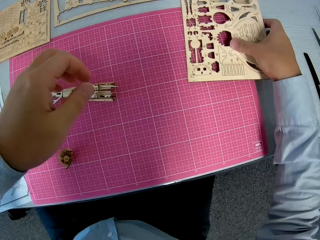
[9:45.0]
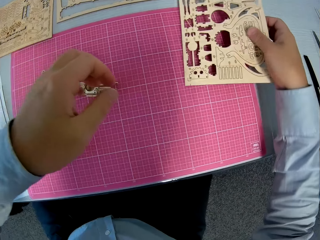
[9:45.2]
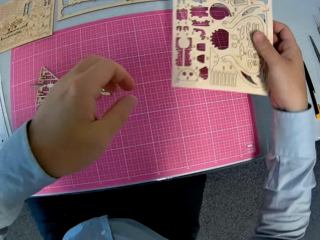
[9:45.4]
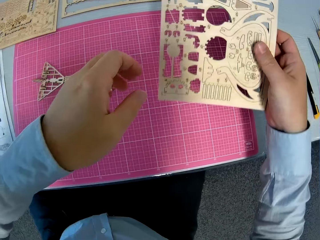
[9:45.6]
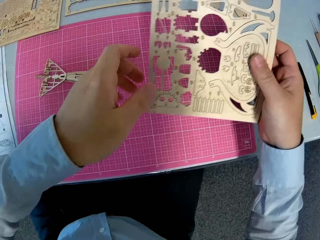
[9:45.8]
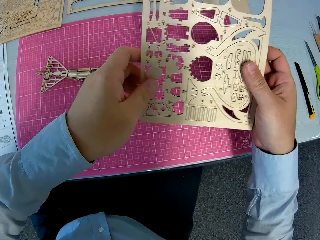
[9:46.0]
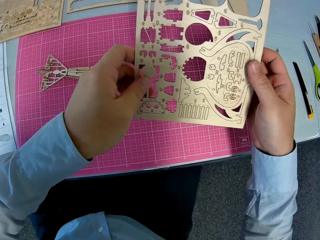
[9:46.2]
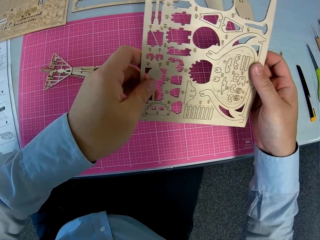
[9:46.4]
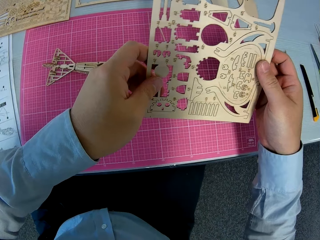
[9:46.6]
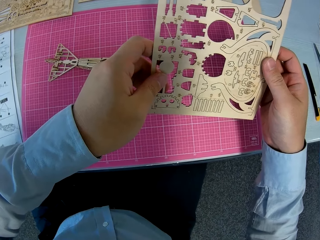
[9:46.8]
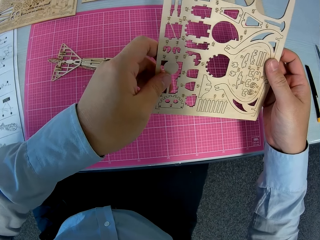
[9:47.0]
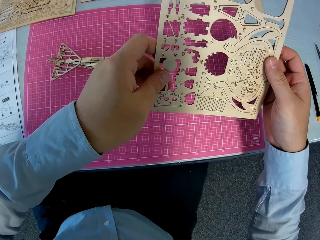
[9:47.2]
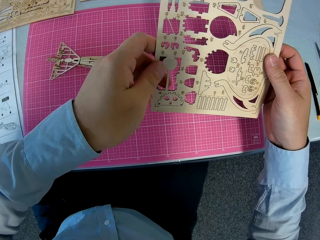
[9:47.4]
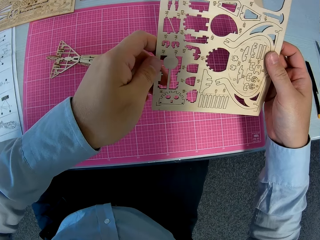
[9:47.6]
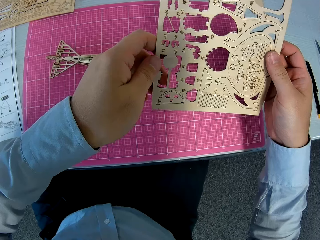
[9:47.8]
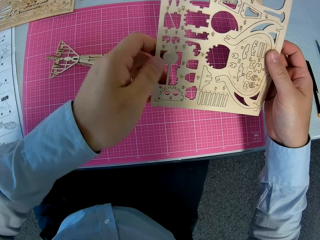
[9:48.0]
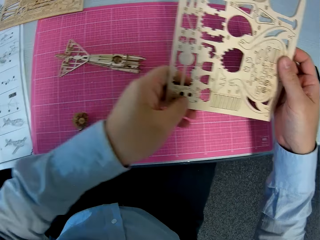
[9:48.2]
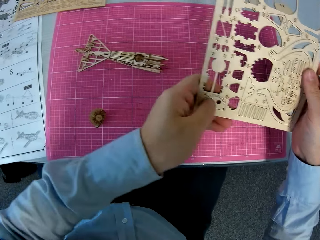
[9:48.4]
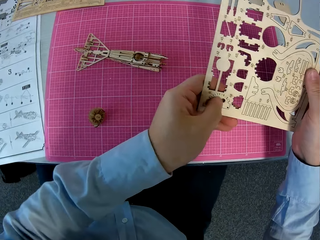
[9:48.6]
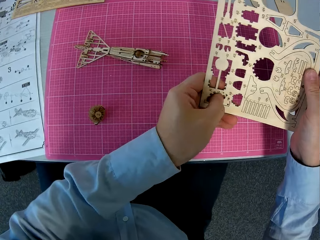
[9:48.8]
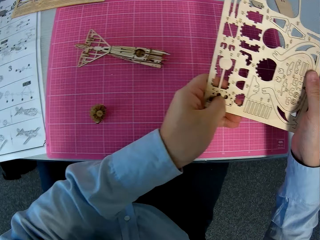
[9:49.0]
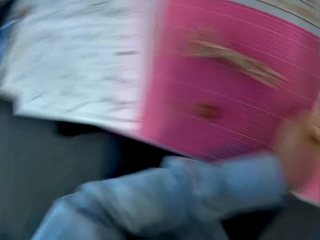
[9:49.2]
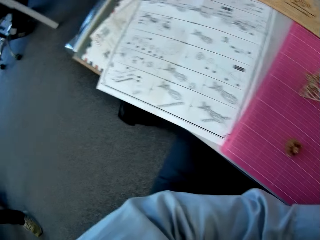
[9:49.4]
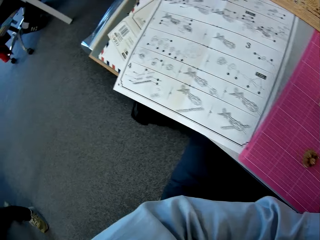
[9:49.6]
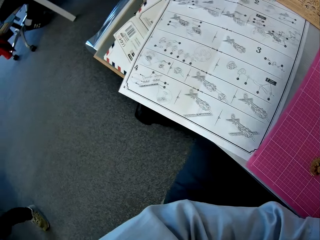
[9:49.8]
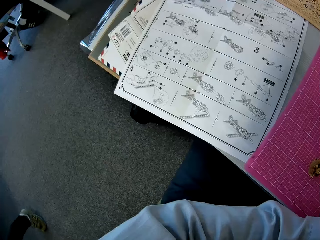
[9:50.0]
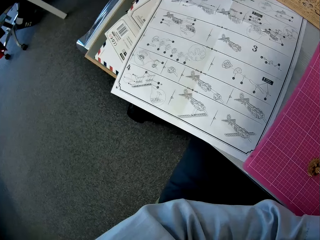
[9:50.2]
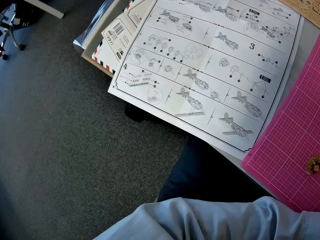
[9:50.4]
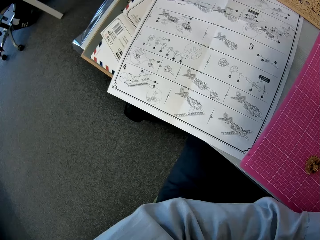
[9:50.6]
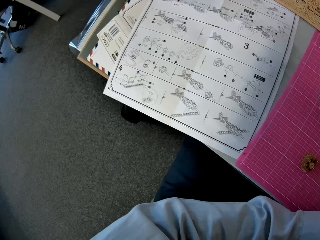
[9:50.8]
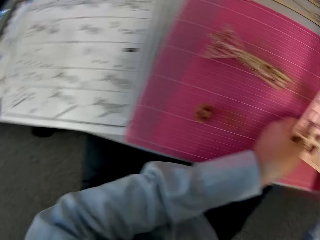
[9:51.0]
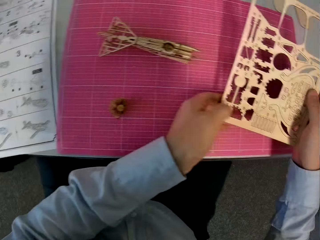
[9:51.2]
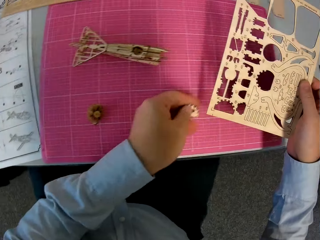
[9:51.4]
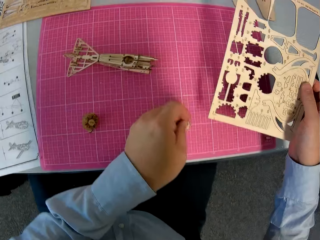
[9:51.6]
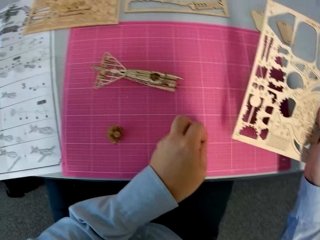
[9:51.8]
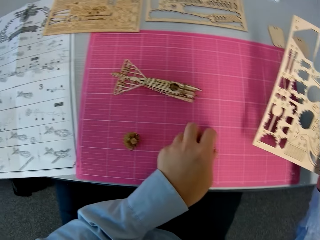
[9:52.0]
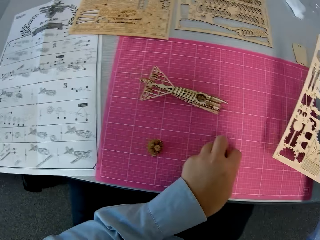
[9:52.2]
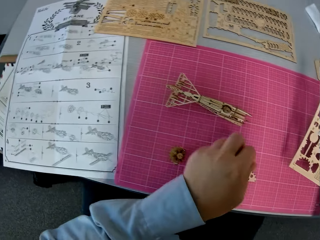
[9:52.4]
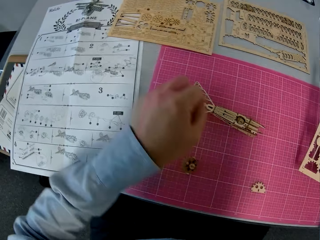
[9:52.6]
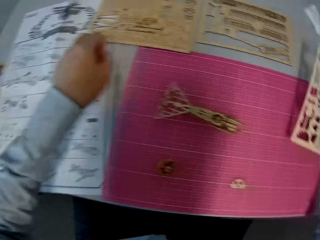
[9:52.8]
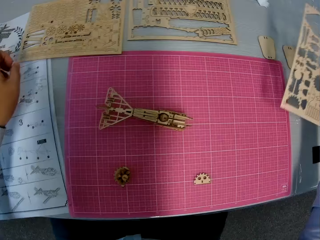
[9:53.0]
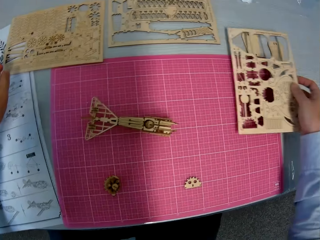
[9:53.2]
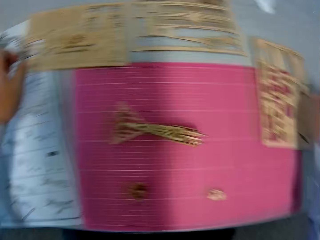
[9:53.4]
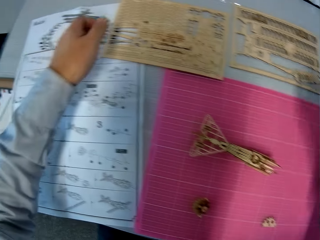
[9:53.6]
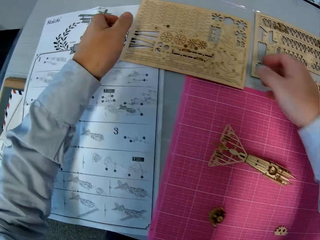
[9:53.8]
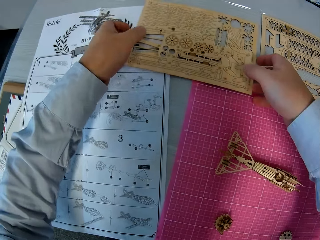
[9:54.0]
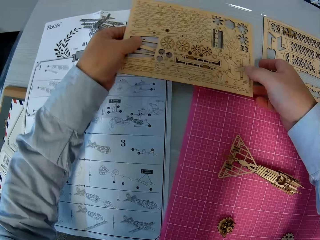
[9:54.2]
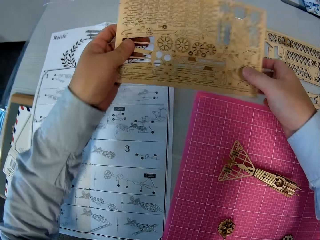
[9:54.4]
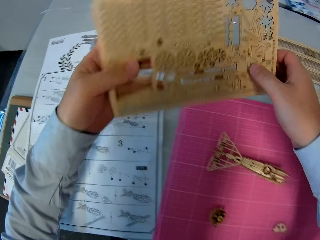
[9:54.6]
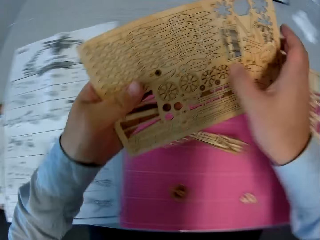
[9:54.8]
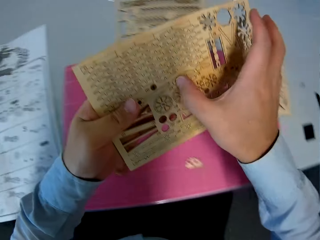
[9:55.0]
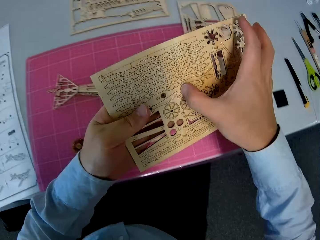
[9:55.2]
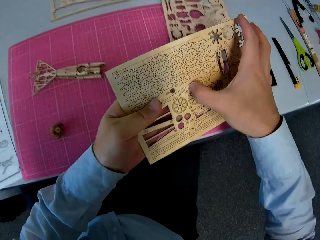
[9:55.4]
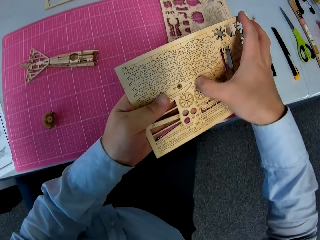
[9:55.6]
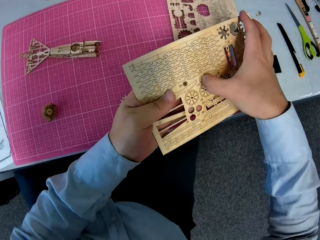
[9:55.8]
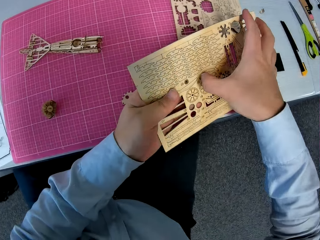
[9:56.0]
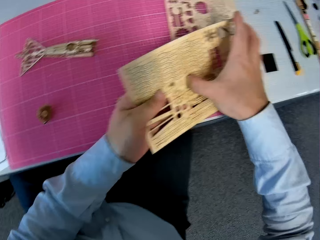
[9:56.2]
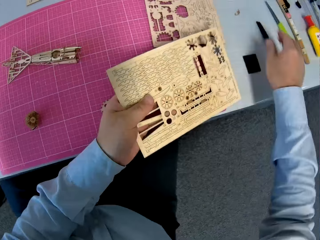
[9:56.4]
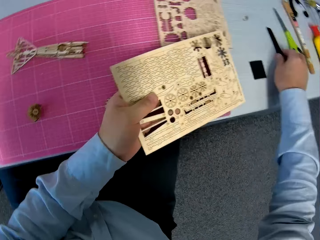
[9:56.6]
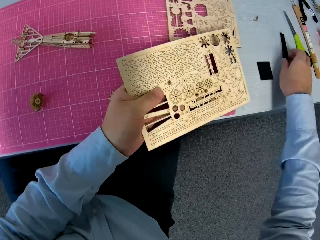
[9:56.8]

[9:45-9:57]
The camera wearer picks up a wooden sheet at the right on the cutting sheet. He looks at something. He detaches a wooden piece from the wooden sheet. He glances at the instruction manual. He places the wooden piece on the cutting sheet. He places the wooden sheet at the right on the cutting sheet. He picks up a wooden sheet from the instruction manual and the table. He places his right hand on a wooden piece on the wooden sheet.

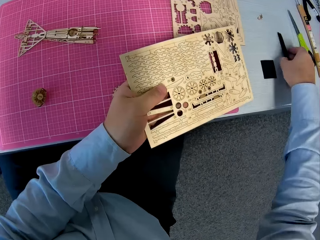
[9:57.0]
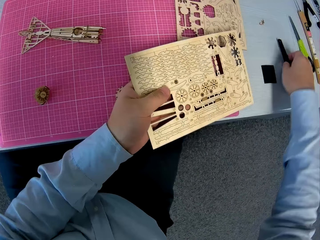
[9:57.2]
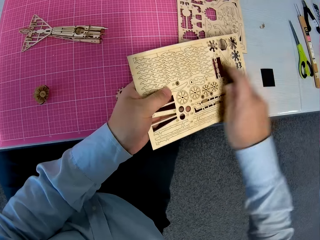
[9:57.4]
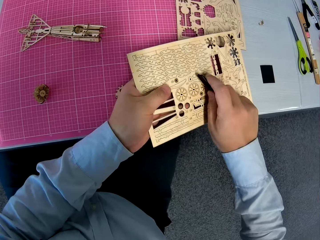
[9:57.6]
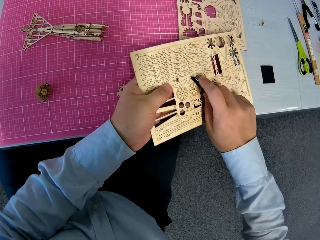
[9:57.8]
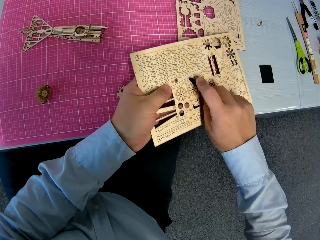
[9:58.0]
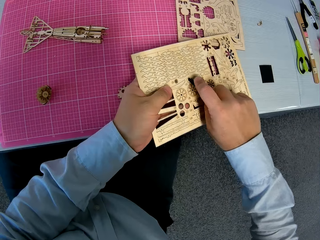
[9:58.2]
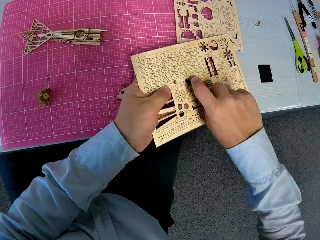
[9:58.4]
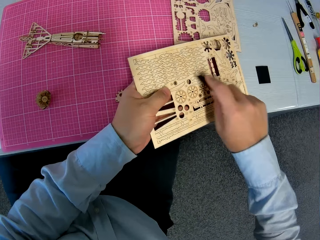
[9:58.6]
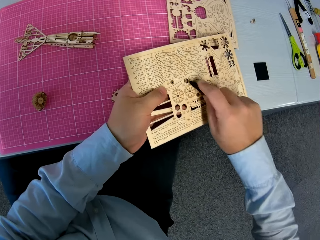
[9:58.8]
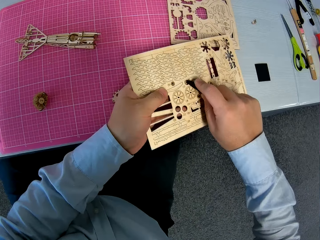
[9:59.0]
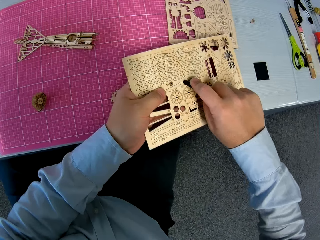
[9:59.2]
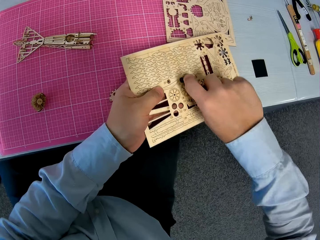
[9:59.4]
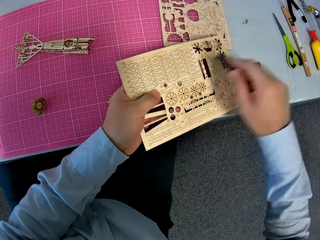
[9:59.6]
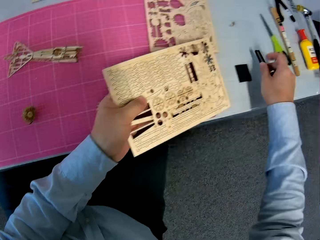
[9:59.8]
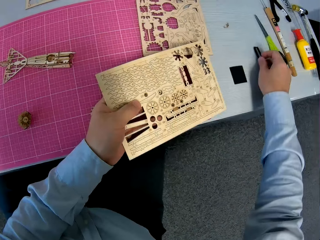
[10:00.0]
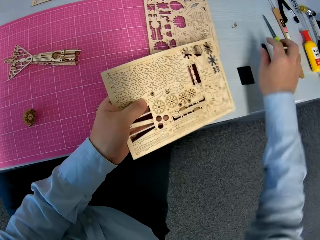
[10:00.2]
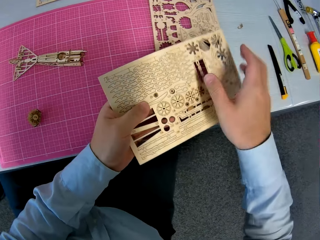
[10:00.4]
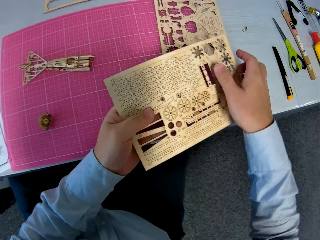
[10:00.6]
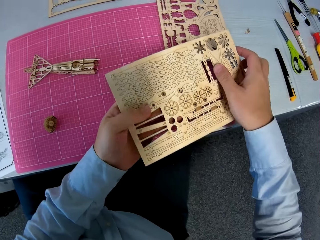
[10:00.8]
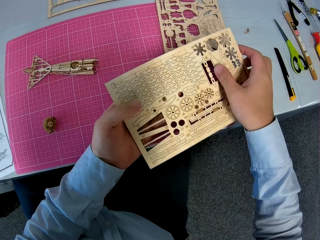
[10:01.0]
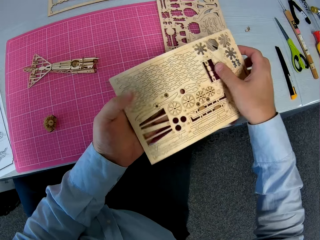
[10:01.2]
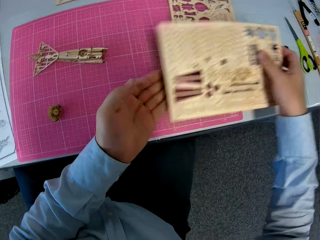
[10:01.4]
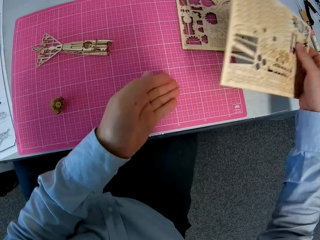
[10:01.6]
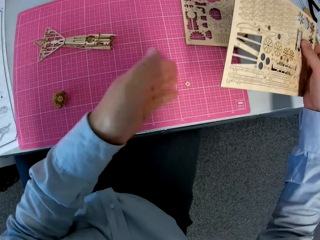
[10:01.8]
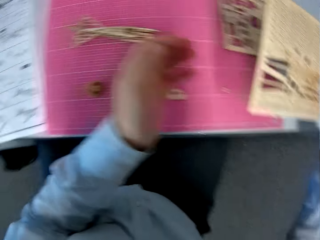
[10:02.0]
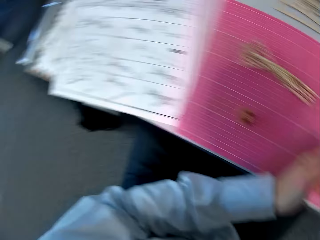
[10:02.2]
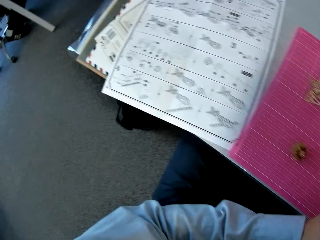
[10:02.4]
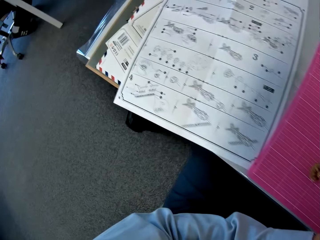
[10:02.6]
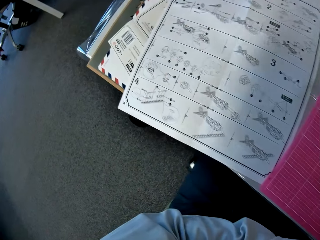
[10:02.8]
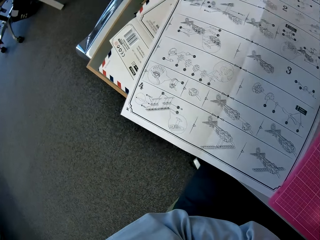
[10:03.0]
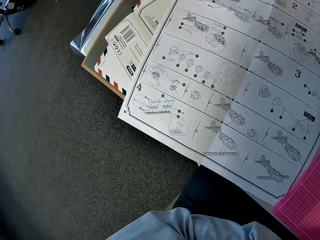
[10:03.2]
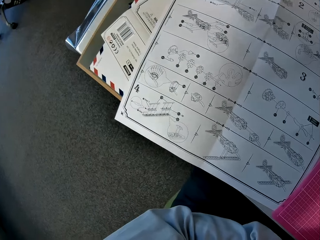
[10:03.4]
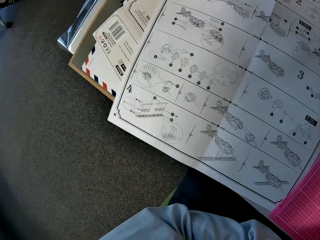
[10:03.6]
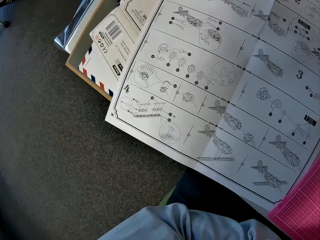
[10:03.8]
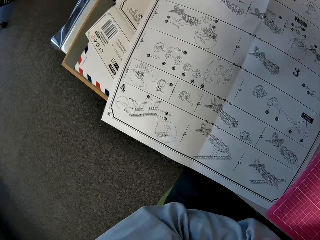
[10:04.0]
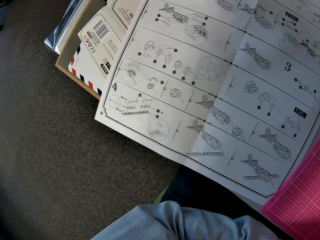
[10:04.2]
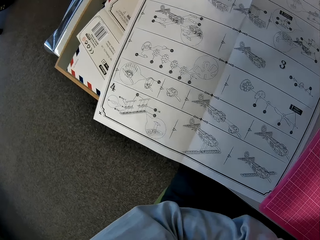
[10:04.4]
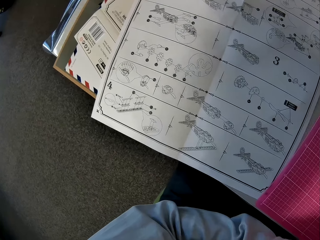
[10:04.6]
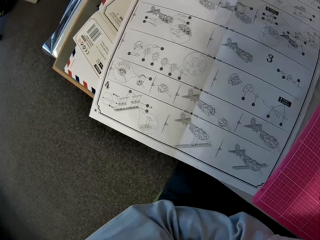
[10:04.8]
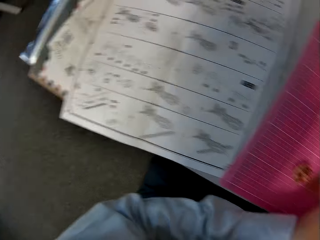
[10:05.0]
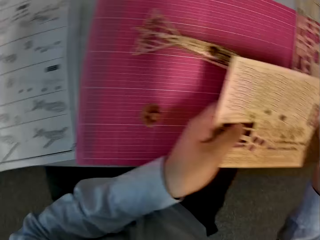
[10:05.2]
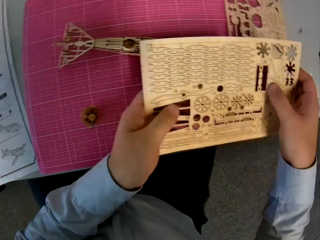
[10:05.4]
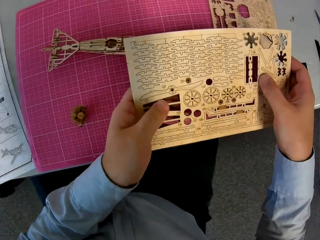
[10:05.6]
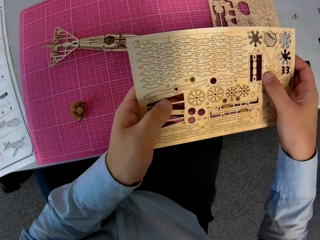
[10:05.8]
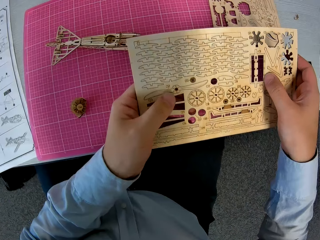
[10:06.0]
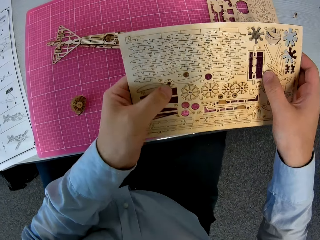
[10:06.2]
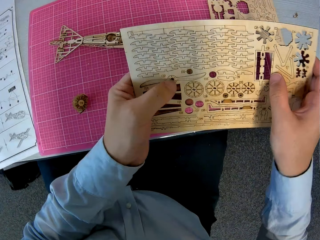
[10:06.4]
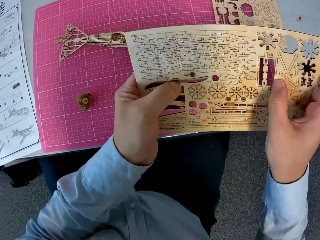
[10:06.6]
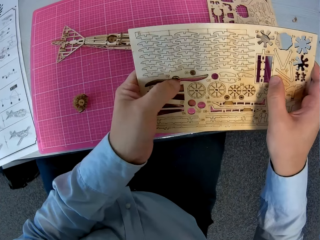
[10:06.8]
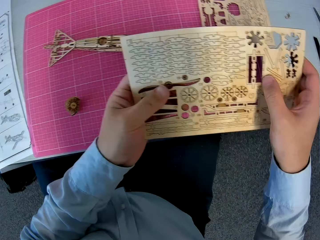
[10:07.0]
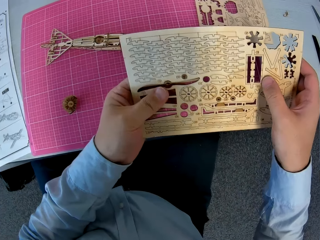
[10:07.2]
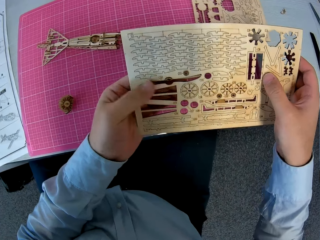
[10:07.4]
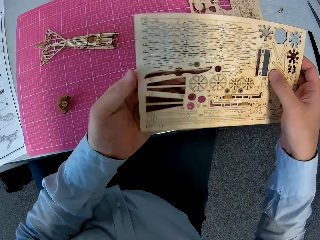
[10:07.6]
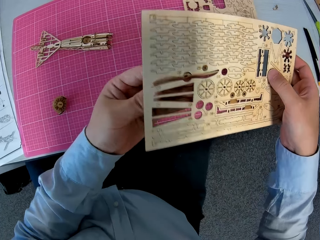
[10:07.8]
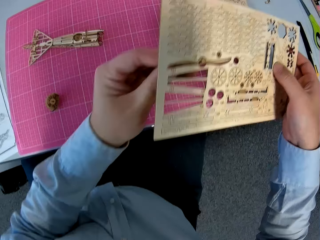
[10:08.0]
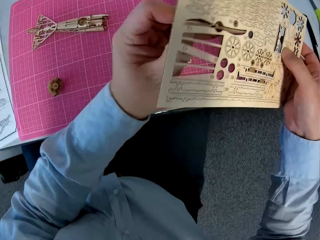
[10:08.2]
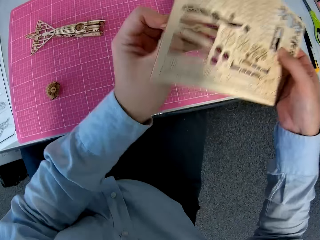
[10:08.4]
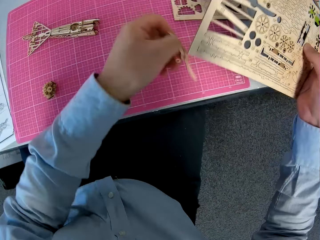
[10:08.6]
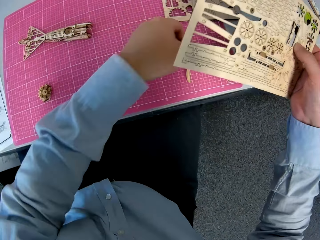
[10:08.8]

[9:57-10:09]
The camera wearer picks up a retractable knife from the table. They detach the wooden piece on the wooden sheet with the retractable knife. They place the retractable knife on the table. They drop the wooden piece on the cutting sheet. They glance at the instruction manual. They look at something. They detach a wooden piece from the wooden sheet.
